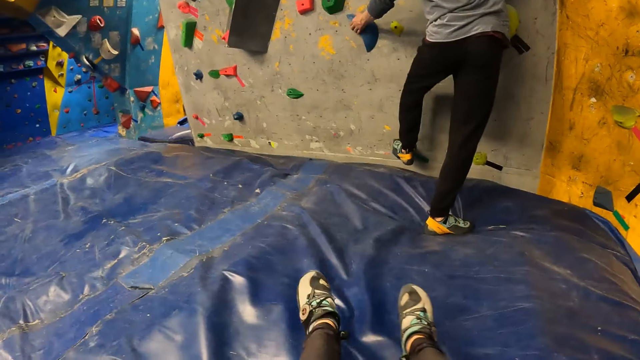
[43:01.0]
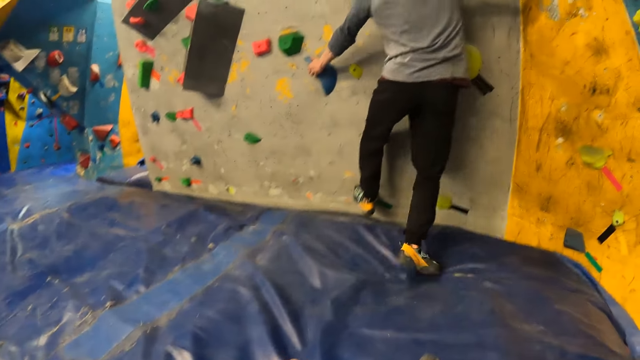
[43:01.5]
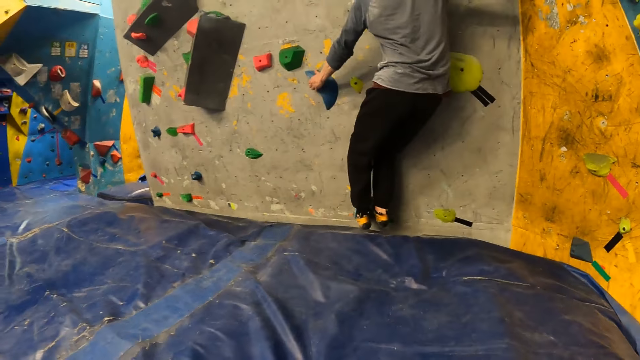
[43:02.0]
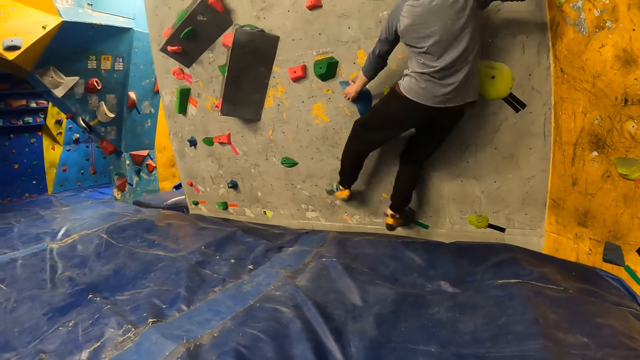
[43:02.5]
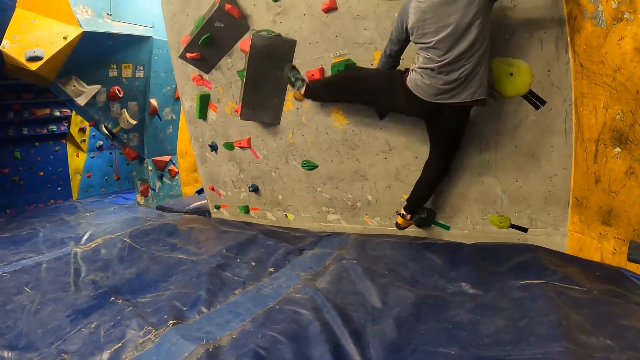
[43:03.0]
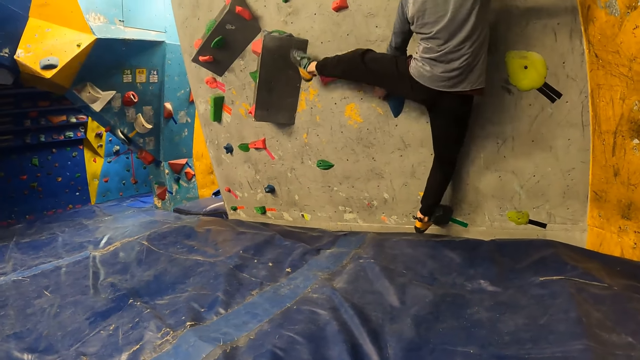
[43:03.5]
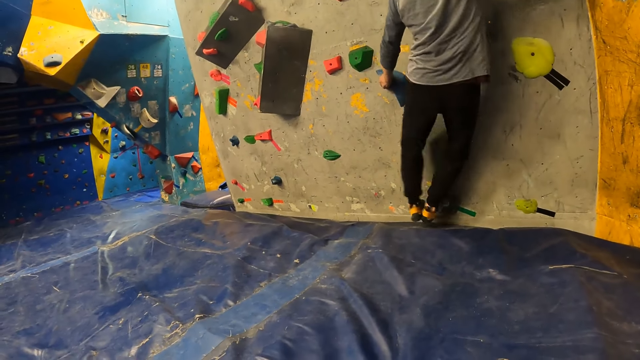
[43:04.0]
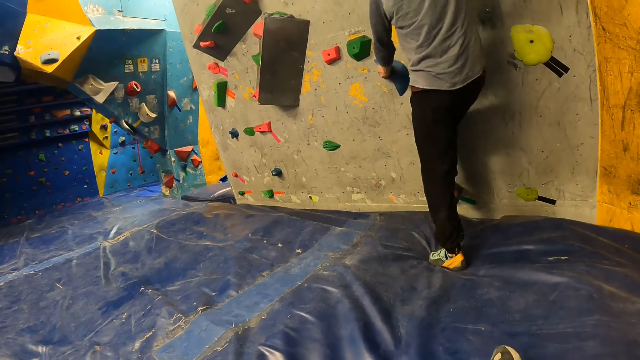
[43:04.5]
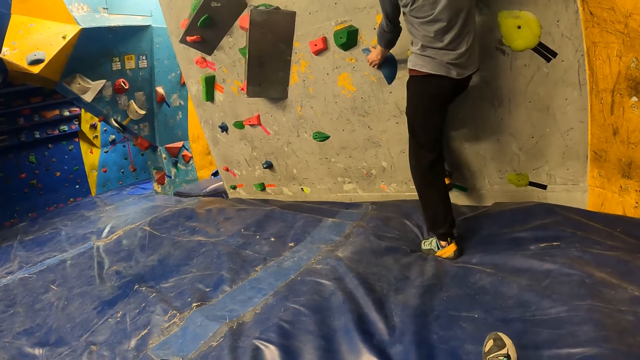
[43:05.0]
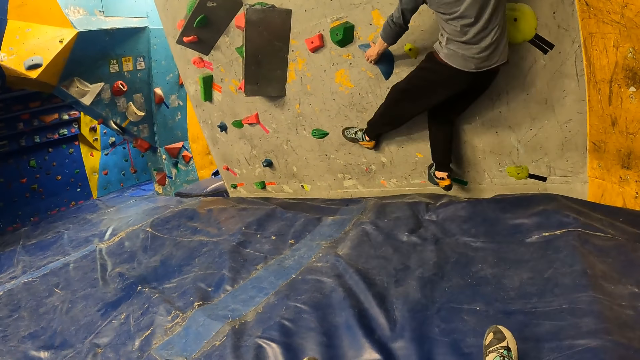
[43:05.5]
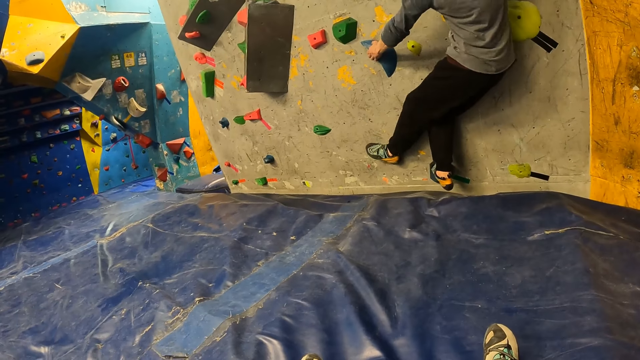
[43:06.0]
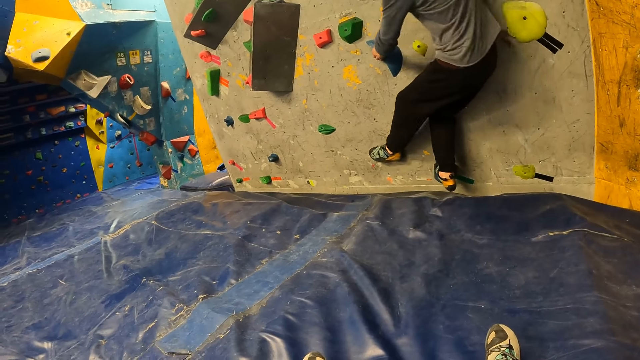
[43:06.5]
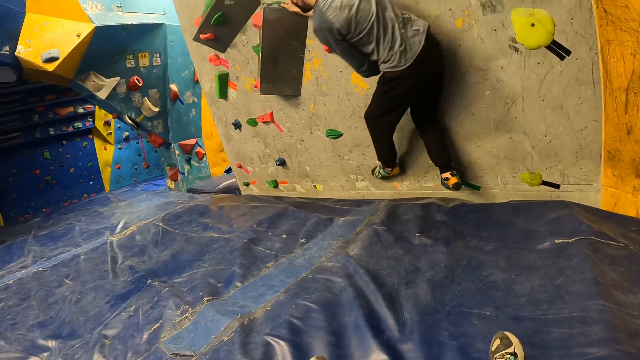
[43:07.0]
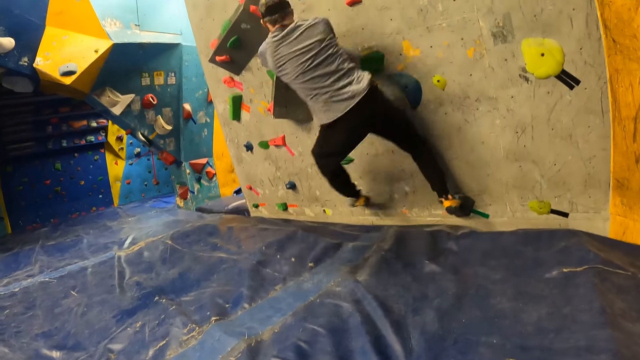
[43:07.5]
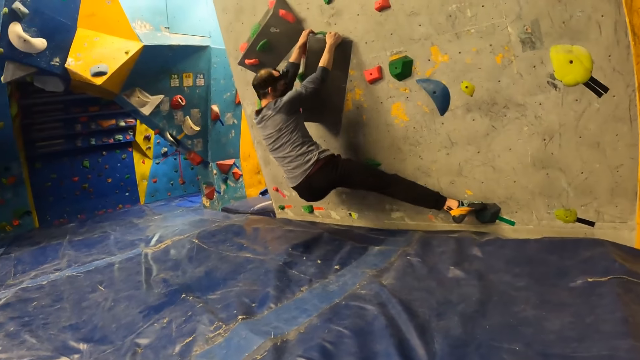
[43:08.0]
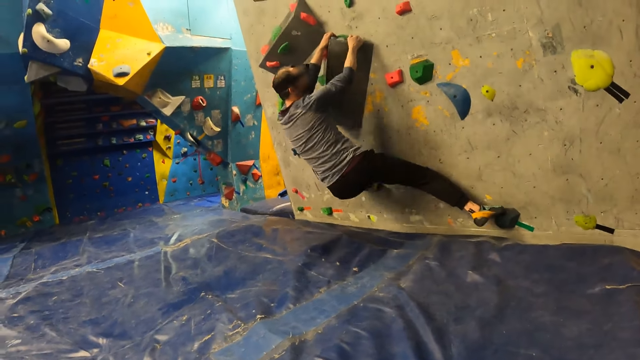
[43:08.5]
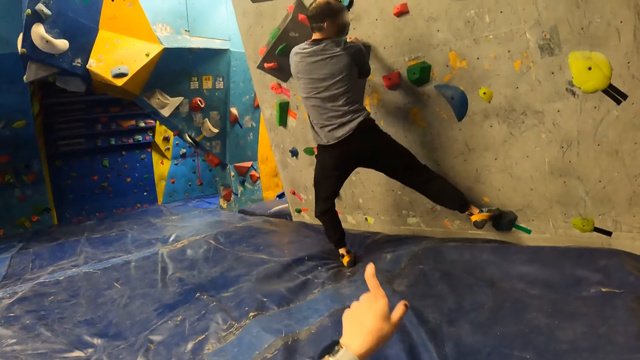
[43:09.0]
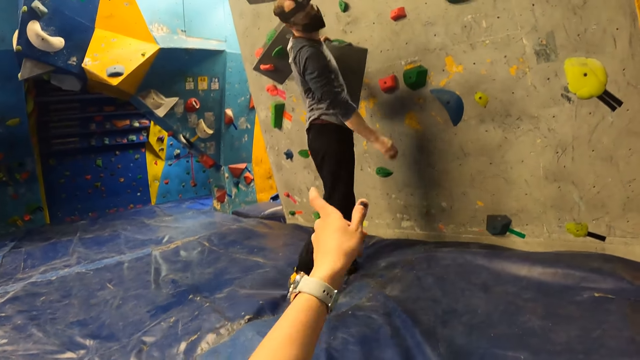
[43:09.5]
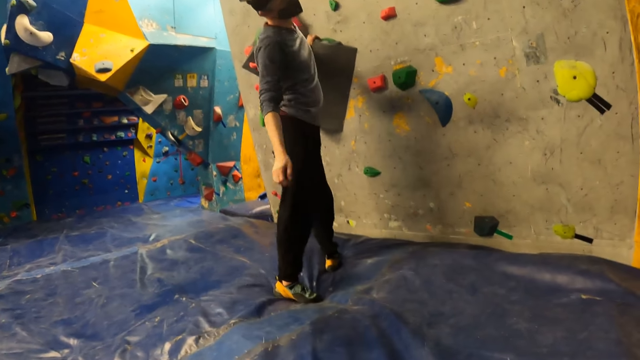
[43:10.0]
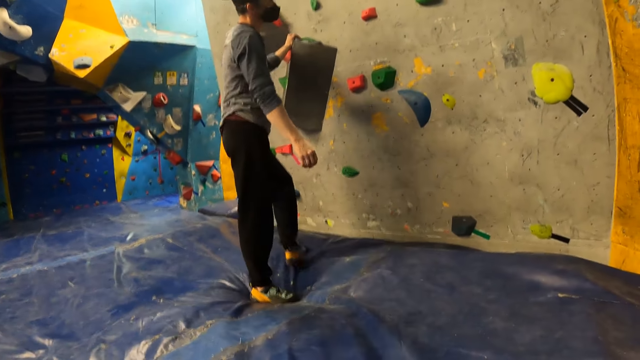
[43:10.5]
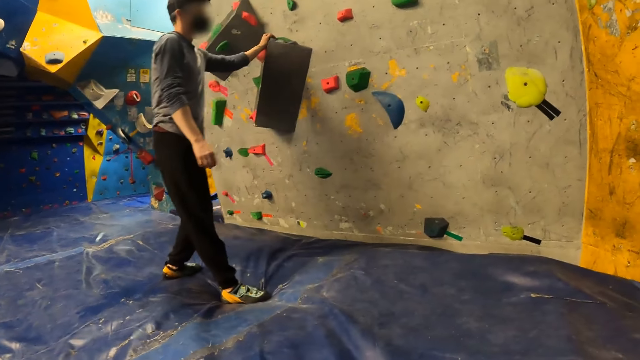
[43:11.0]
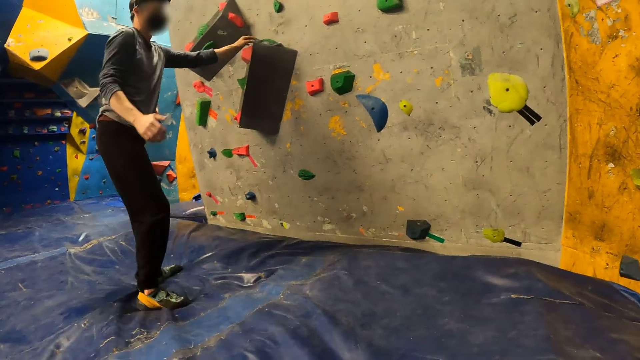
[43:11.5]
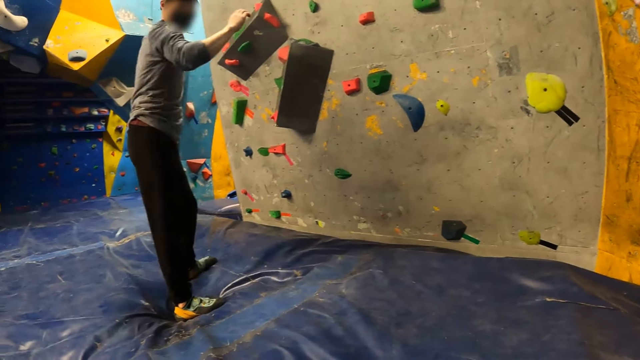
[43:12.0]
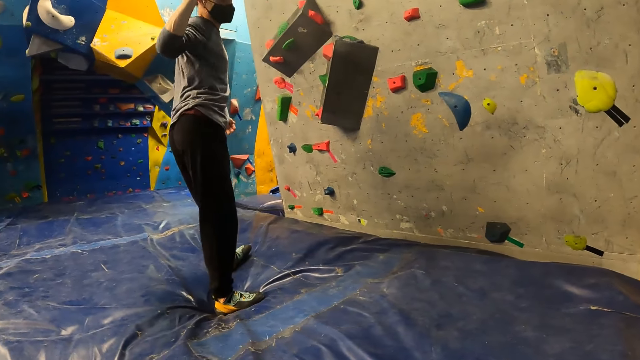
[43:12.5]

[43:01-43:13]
The man climbs the bouldering wall and moves his legs. The camera wearer interacts with the man. They move their hands.

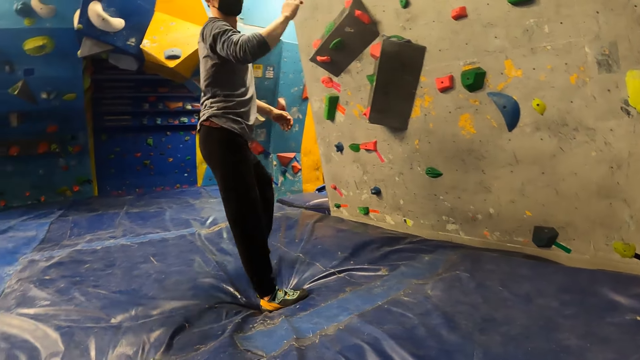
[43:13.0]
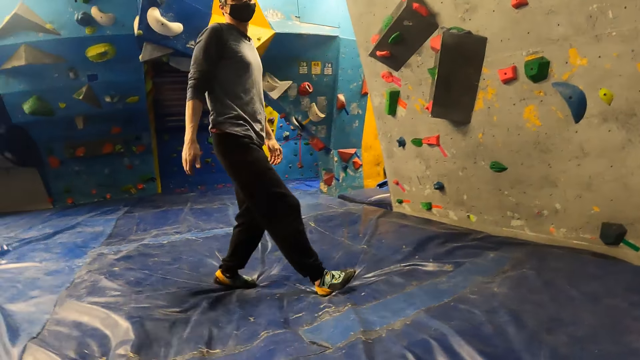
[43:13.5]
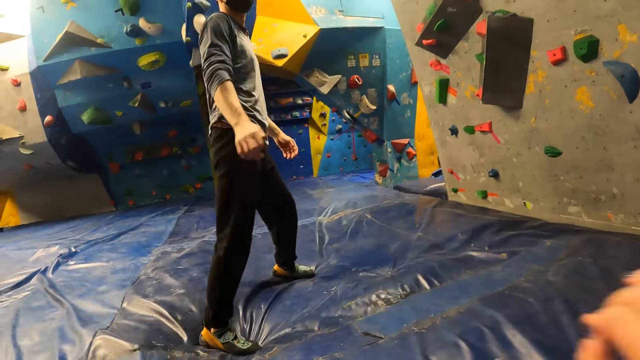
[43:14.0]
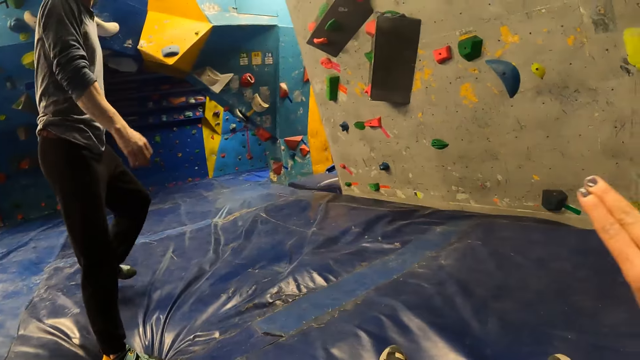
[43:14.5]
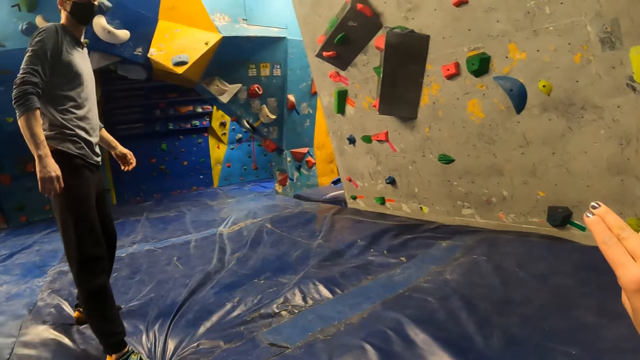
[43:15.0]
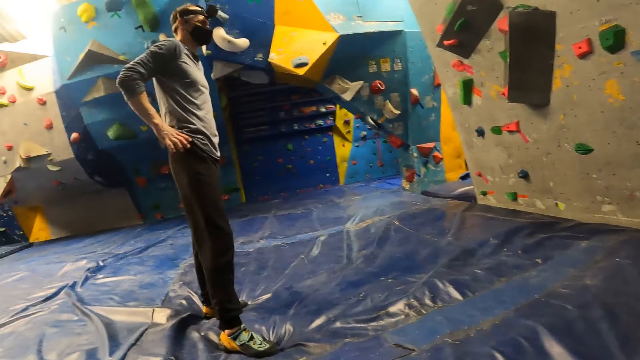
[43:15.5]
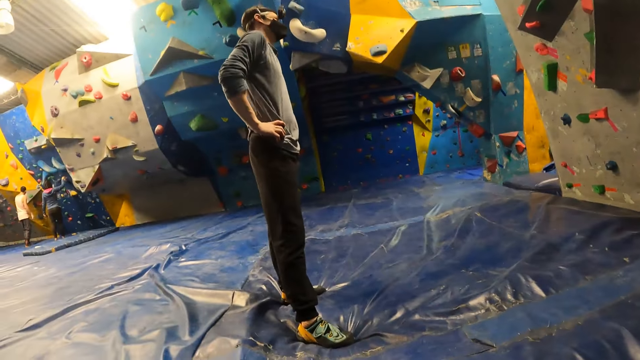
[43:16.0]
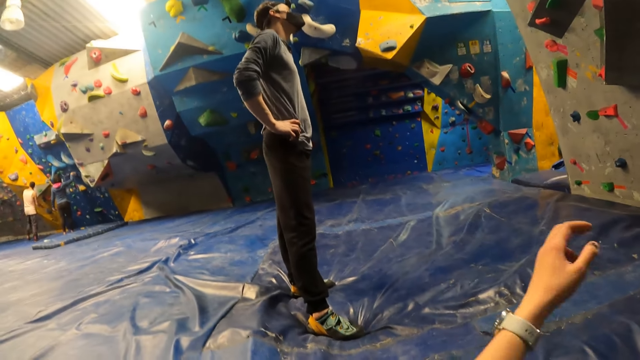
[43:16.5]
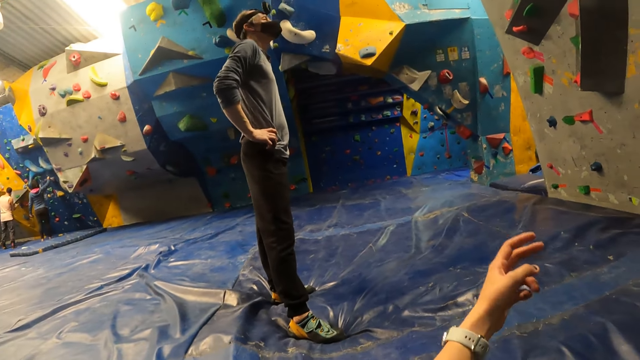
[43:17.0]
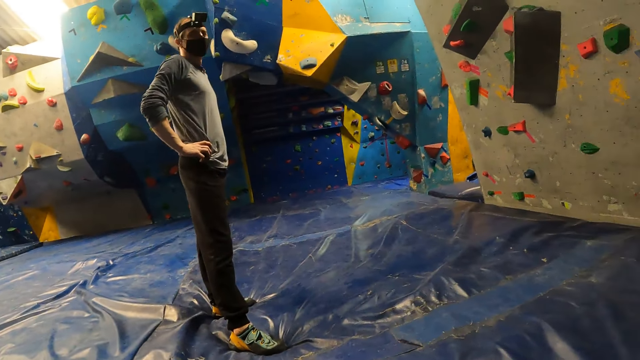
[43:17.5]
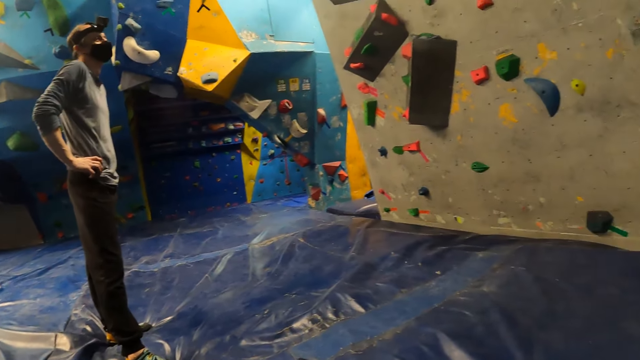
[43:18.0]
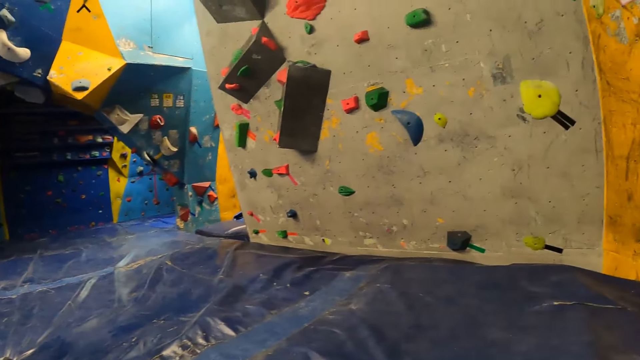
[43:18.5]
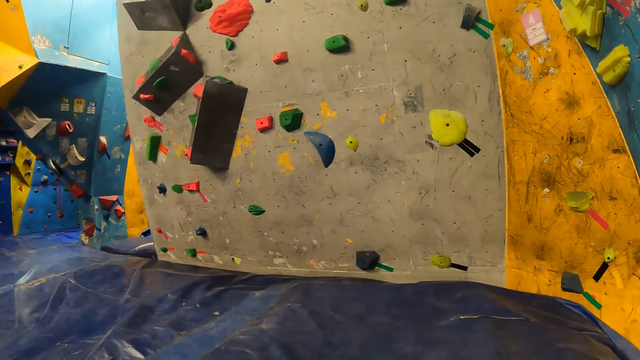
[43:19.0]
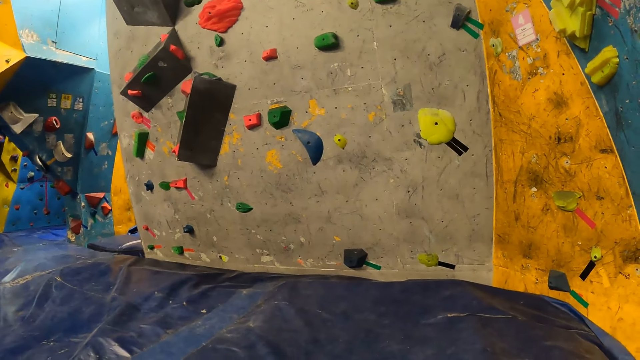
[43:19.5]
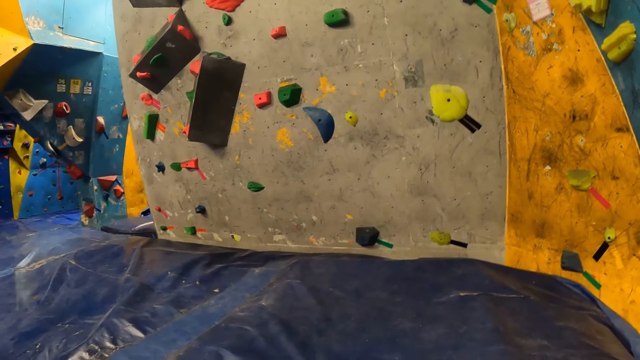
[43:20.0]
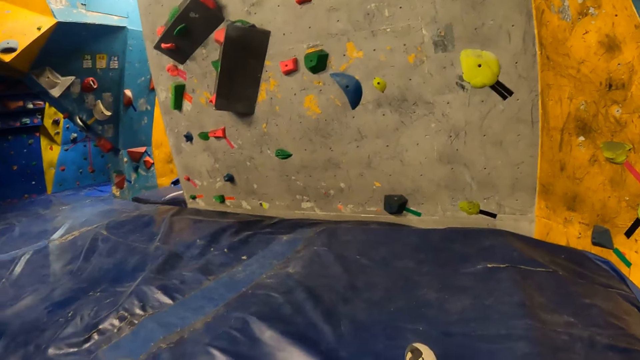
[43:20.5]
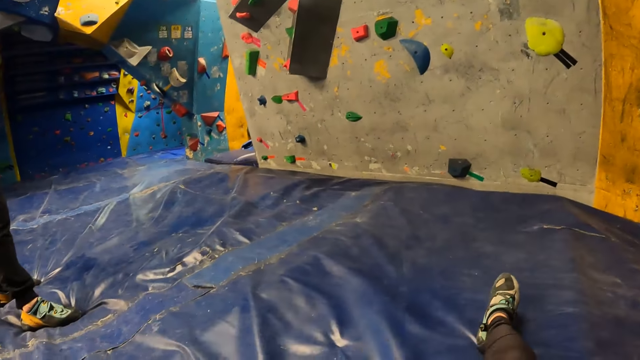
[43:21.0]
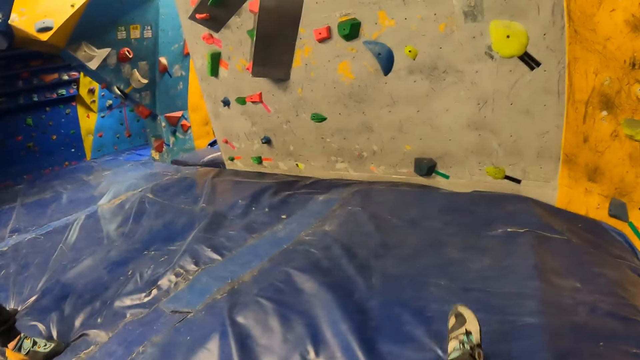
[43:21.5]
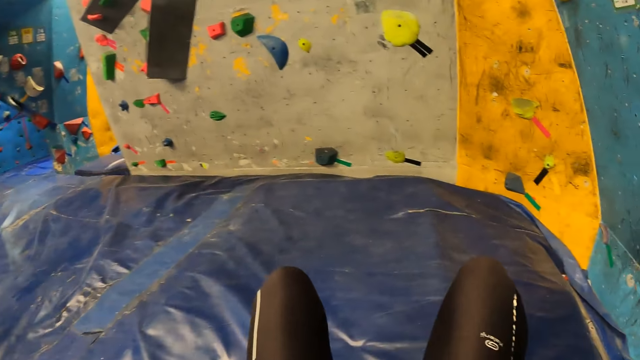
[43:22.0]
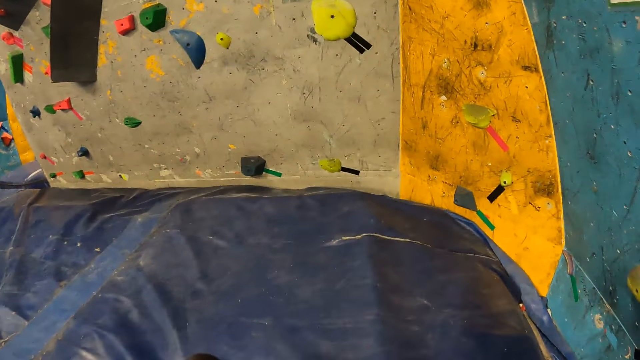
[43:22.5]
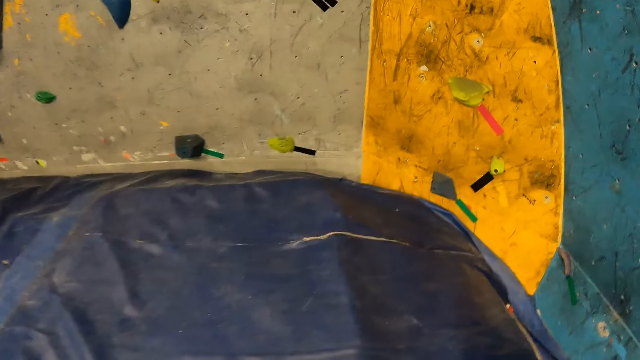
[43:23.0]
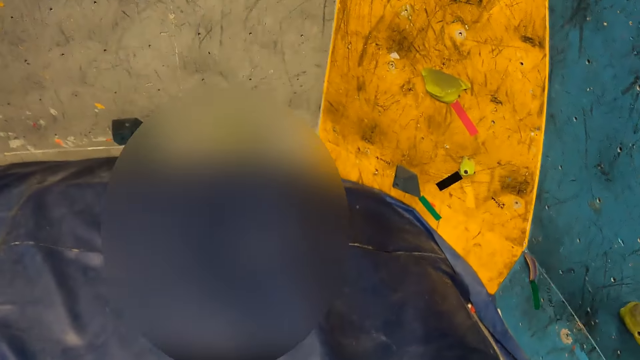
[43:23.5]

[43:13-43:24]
A person moves around. The camera wearer moves their hands.
